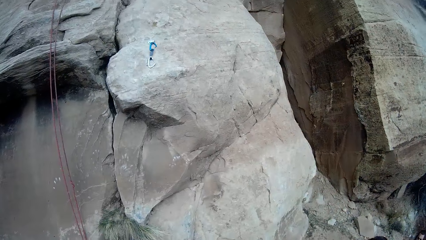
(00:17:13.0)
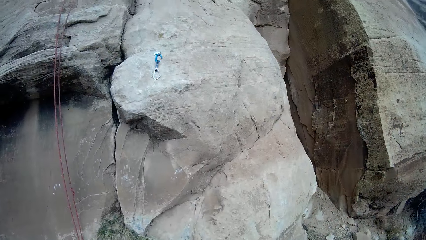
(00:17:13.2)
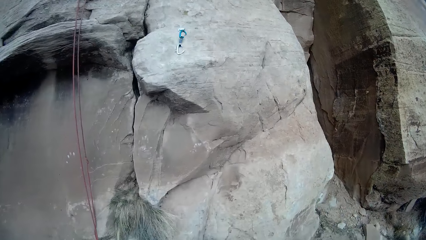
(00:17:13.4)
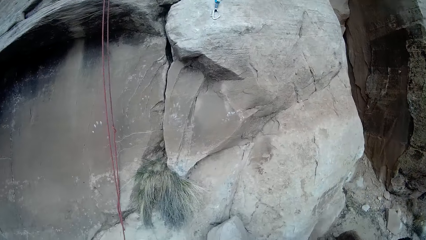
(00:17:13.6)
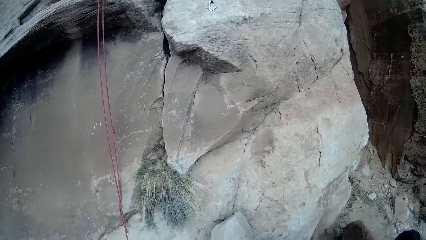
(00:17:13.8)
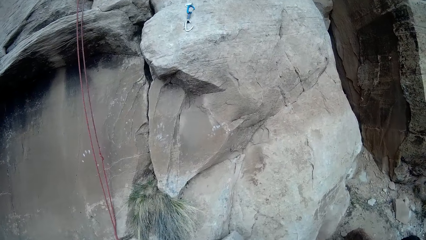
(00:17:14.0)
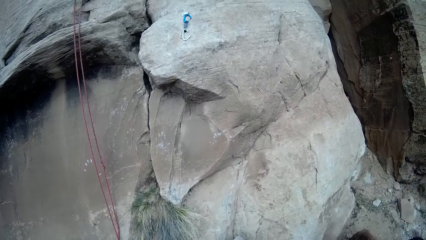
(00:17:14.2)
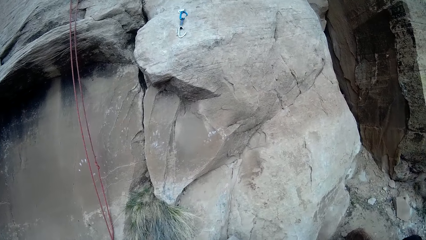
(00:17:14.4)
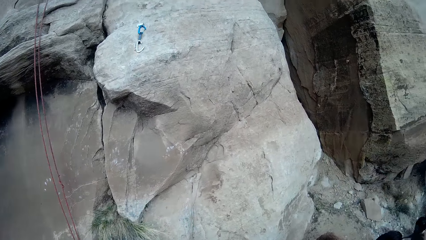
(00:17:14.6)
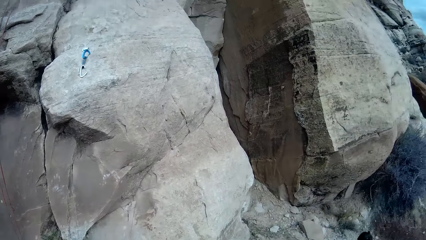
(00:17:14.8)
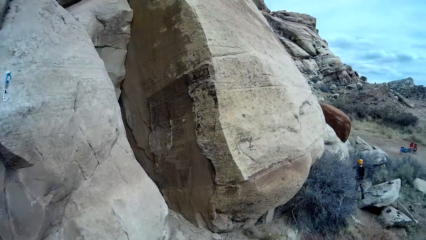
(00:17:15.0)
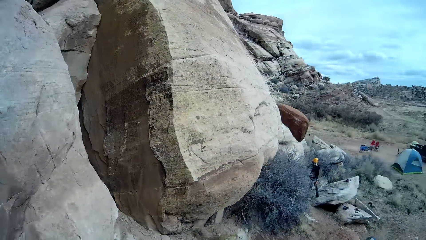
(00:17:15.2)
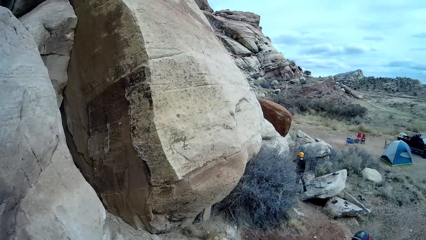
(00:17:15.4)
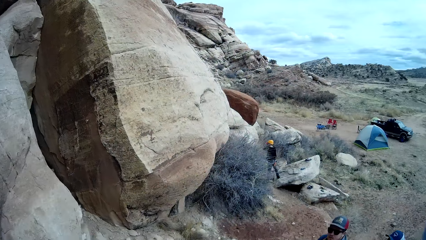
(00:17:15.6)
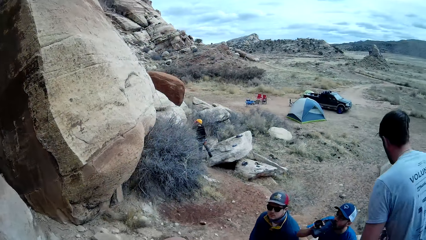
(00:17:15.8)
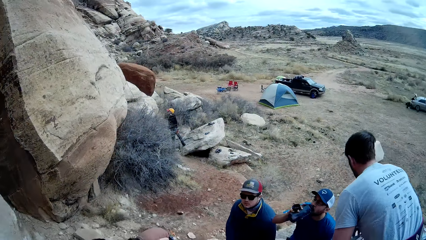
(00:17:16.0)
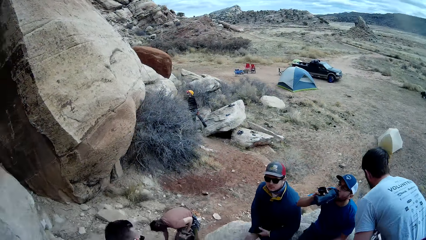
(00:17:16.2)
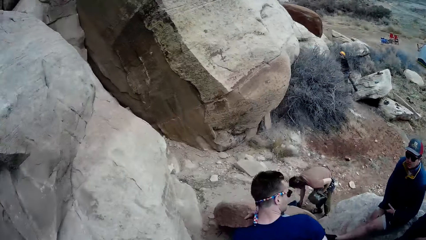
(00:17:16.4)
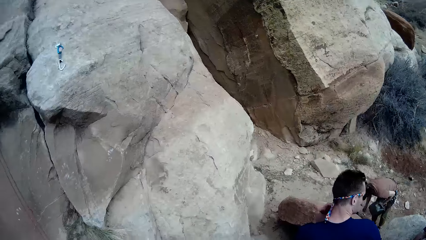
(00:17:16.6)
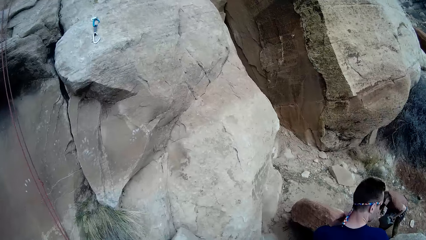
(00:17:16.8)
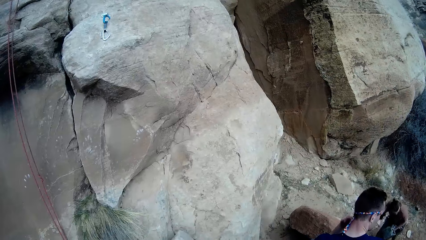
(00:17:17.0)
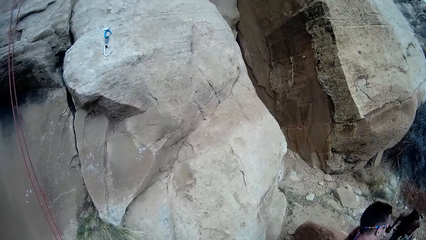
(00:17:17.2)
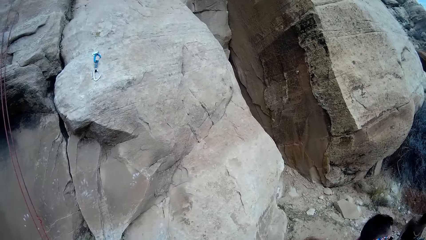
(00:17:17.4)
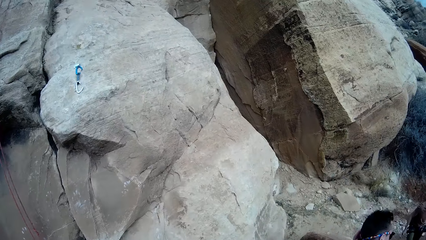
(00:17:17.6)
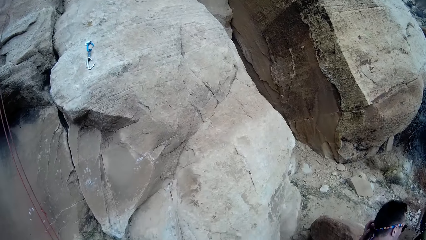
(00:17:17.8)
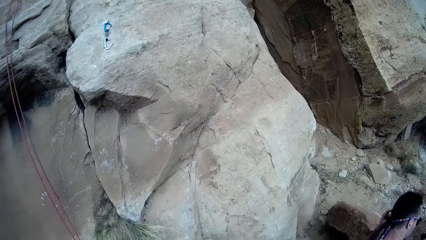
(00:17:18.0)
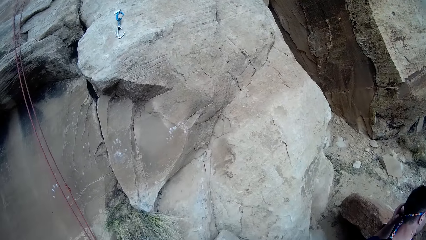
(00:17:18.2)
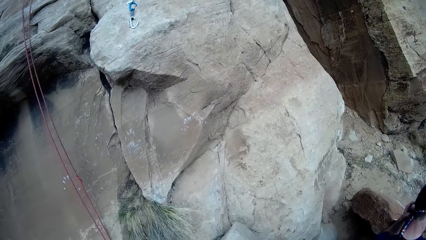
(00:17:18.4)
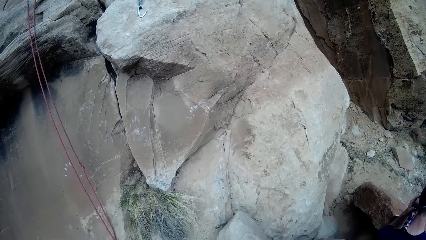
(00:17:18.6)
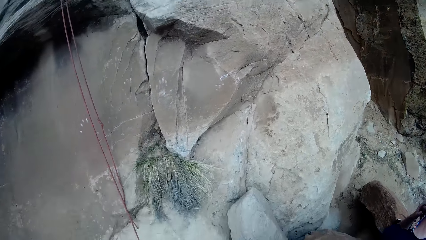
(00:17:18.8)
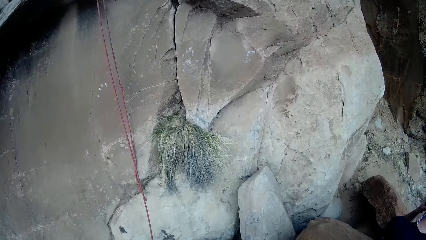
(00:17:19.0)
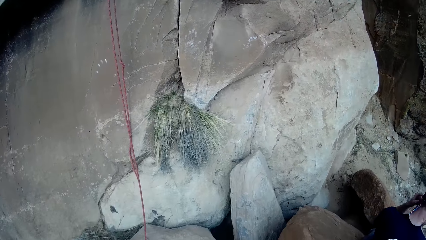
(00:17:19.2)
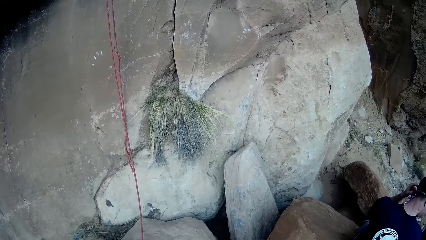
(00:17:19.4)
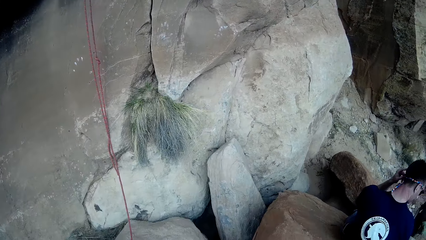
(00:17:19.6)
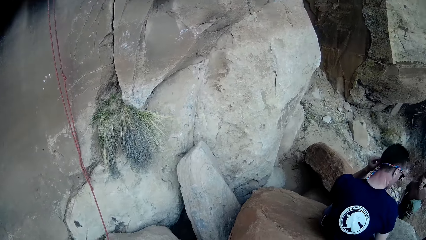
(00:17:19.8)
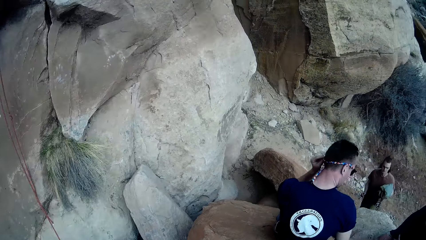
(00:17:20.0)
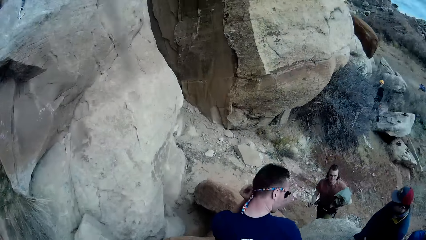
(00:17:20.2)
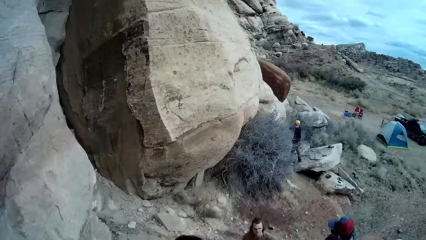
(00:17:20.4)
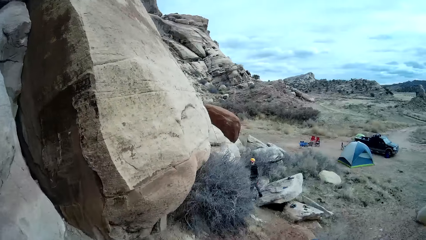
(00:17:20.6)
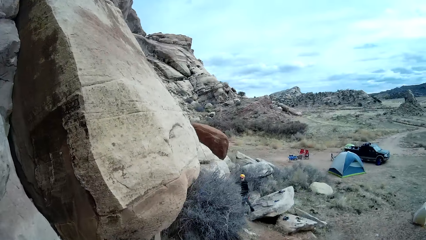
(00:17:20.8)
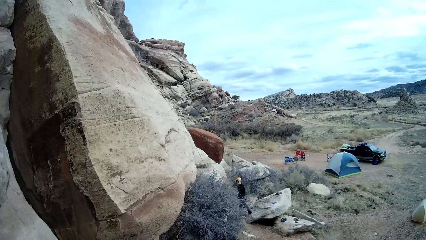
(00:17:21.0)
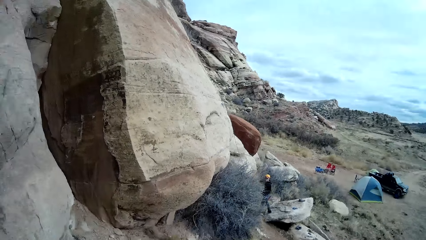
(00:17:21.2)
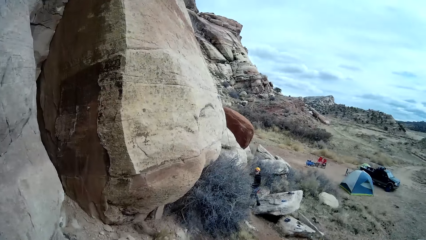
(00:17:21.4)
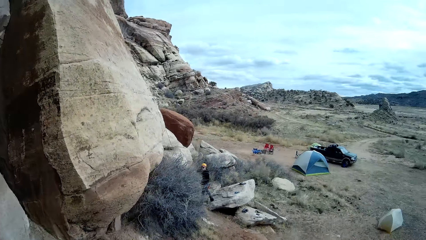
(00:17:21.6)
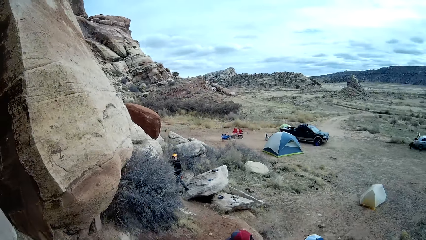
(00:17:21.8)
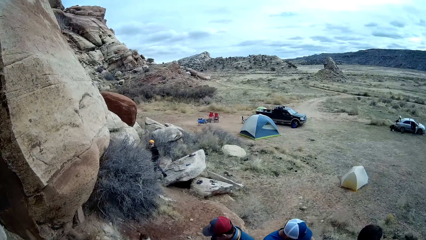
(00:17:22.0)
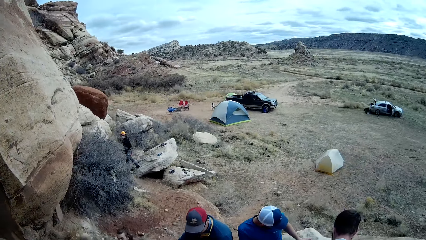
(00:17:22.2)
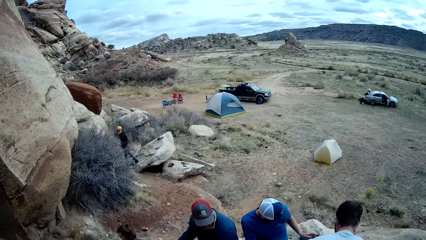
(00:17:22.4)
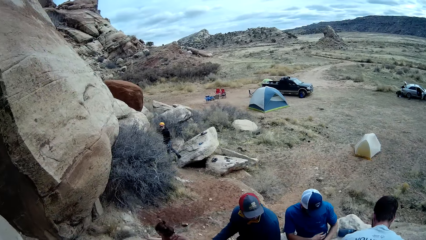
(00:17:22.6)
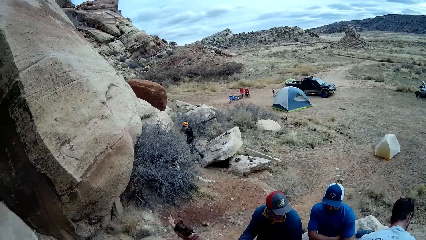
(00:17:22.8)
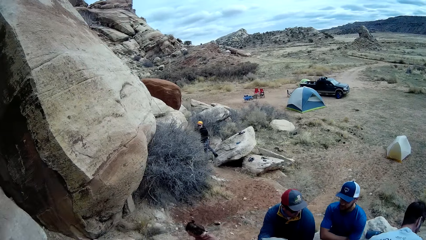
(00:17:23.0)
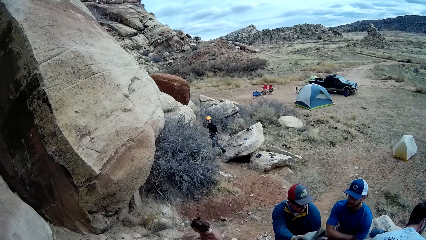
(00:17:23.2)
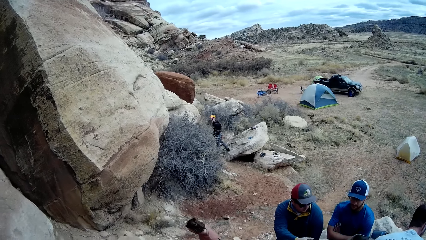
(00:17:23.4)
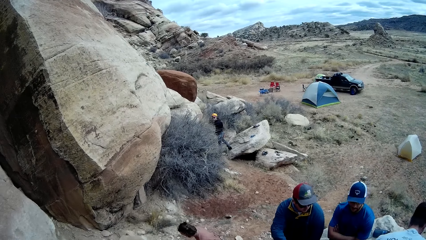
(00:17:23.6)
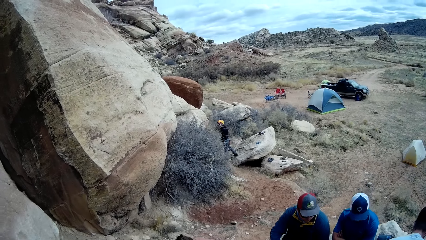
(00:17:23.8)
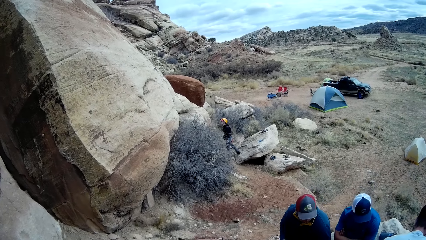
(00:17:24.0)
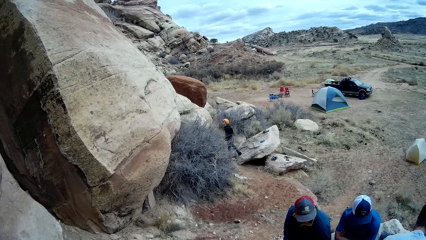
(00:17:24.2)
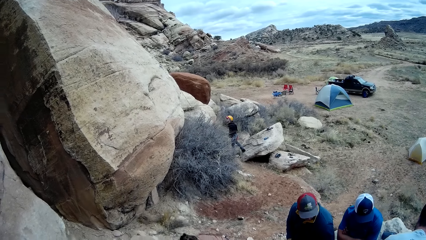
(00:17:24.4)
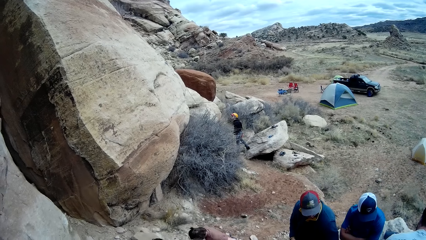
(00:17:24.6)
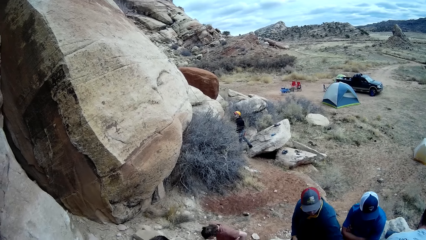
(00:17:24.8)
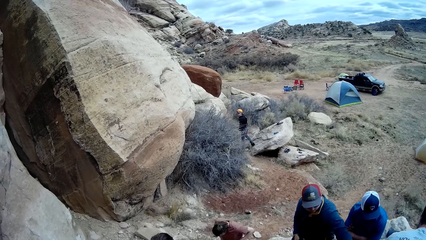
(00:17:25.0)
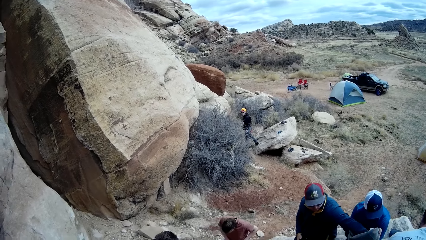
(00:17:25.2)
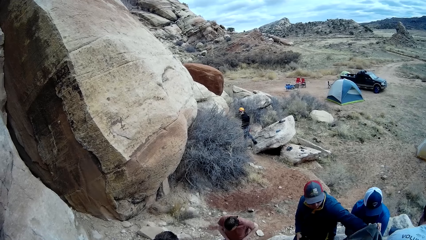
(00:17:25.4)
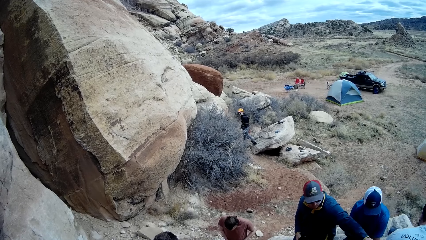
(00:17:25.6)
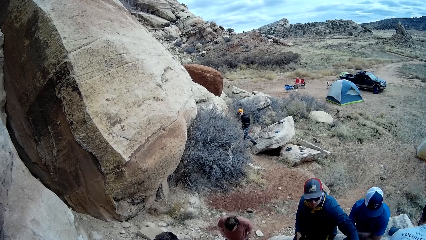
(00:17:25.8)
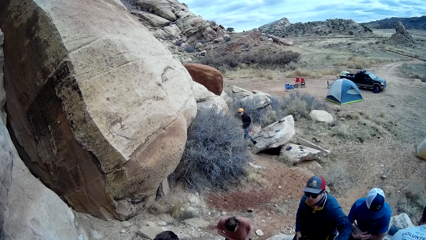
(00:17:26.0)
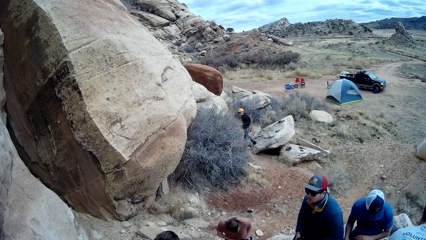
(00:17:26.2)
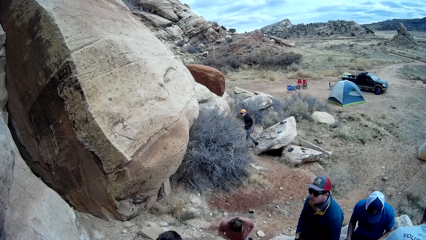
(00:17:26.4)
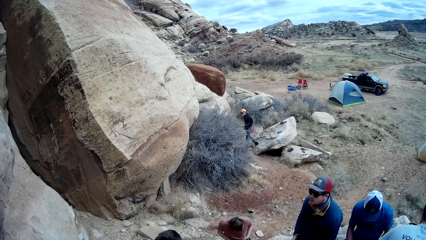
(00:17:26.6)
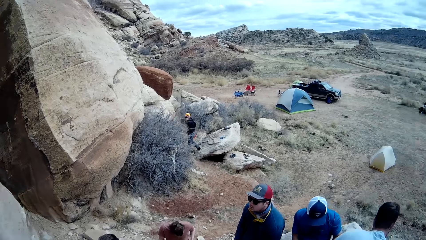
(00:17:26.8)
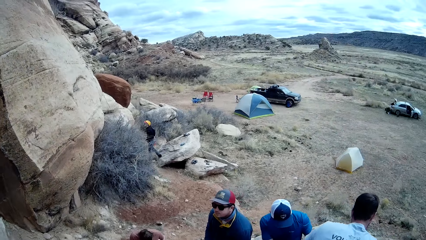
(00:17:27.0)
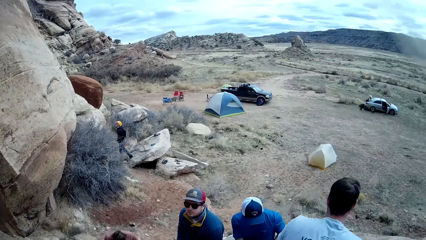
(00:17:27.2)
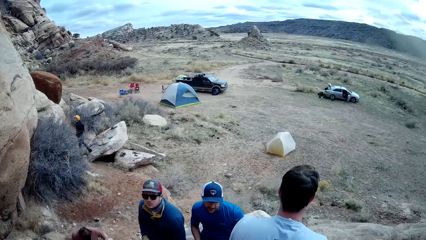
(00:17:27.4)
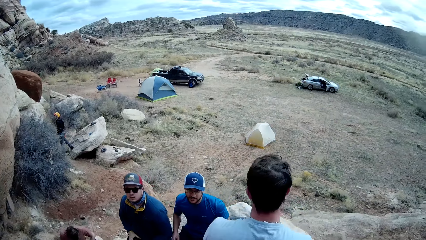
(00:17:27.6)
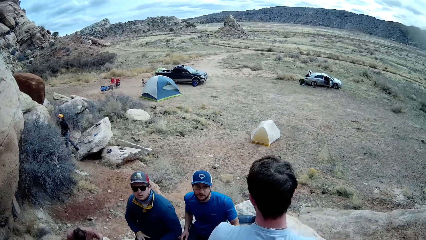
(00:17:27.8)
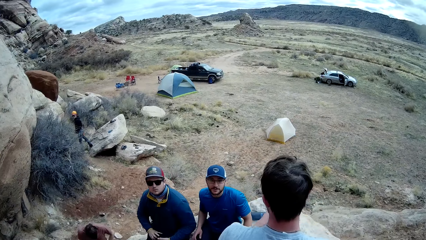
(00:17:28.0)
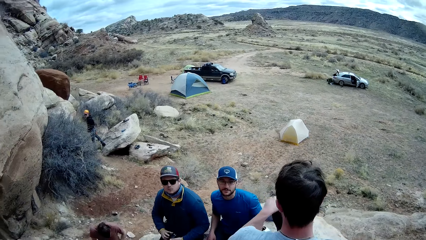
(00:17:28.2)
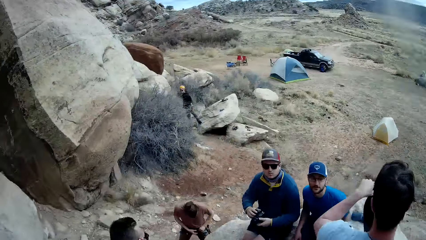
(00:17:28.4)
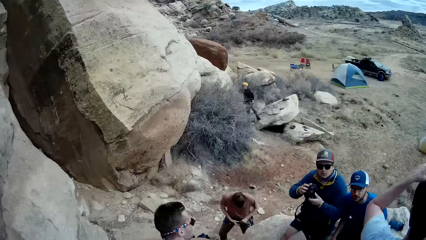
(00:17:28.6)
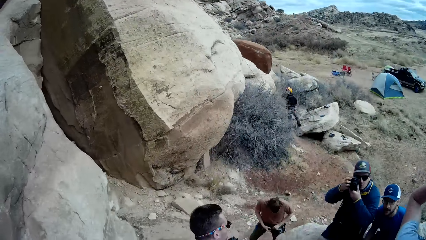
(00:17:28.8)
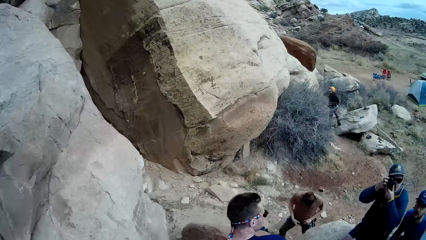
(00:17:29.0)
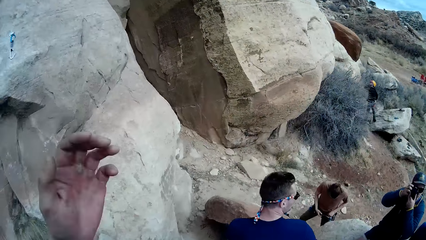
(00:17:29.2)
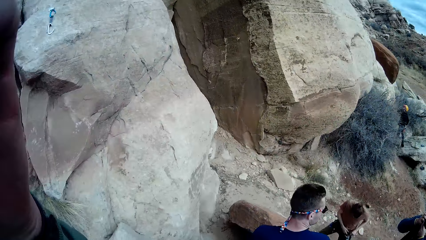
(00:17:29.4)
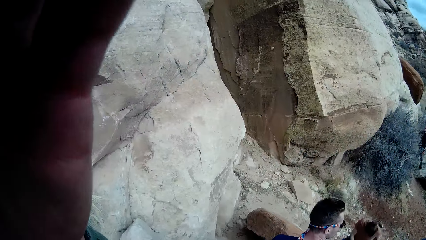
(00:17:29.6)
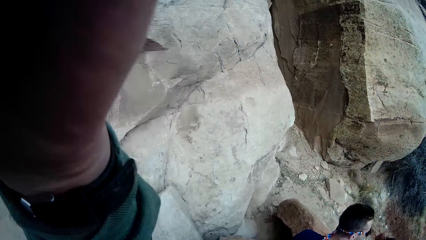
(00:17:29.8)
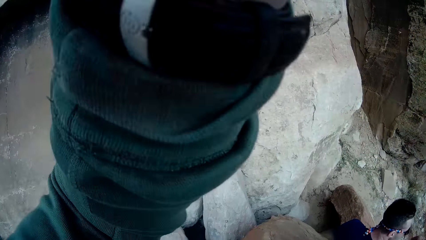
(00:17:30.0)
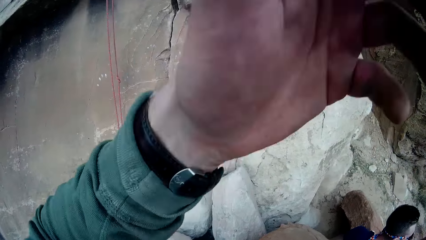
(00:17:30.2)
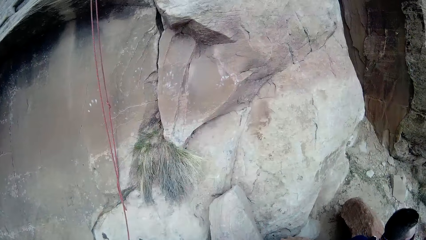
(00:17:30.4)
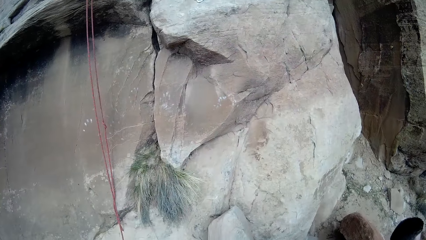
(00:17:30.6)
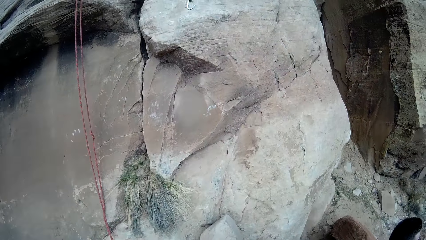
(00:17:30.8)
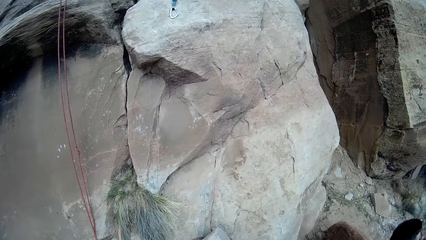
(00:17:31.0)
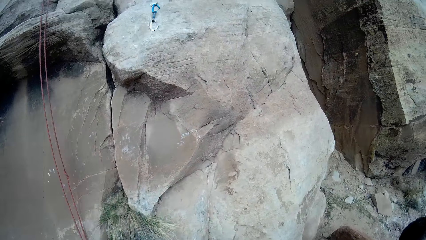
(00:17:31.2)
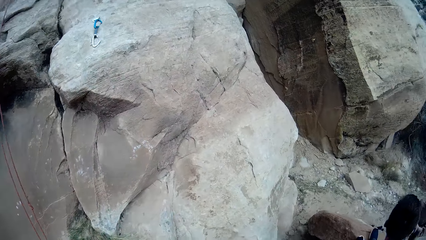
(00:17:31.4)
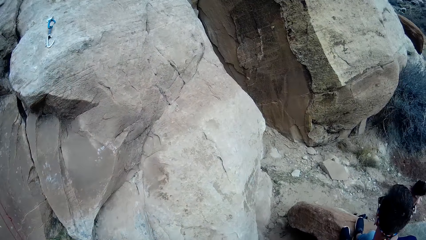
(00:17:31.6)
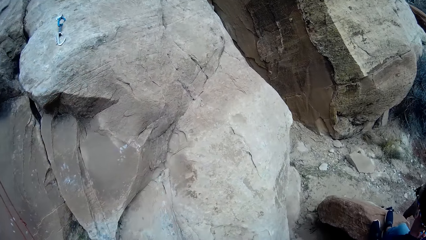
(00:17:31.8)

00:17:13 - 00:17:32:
A man drinks. Another man bends down. Another man scratches his head. Another man moves something and lifts something. Another man raises and drinks. The man who moved something takes pictures. The man who bent down touches his trousers. The camera wearer lifts a hand. He adjusts the camera on his head with his left hand. He lowers a hand.
